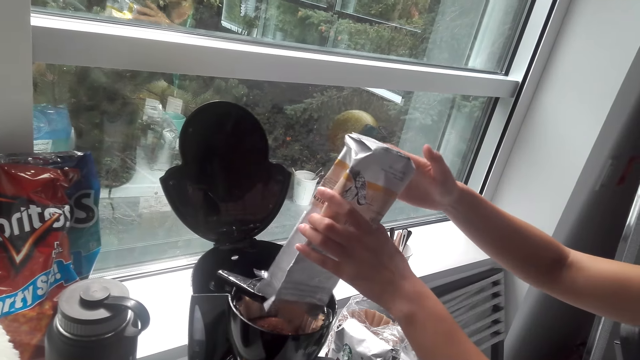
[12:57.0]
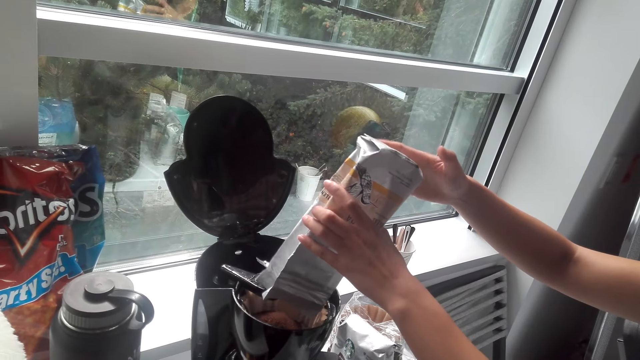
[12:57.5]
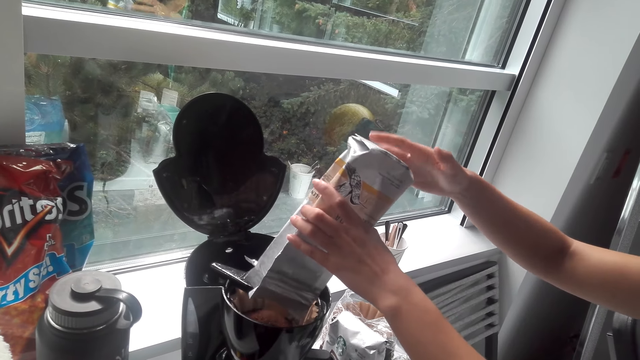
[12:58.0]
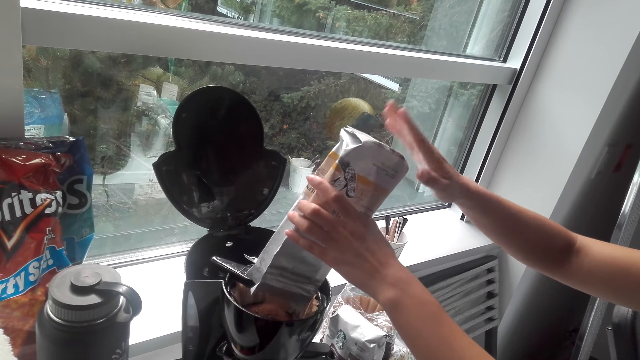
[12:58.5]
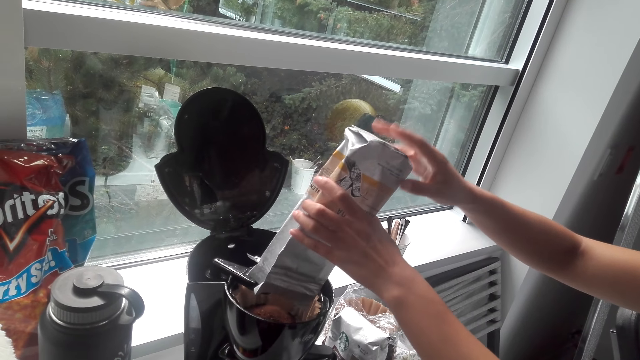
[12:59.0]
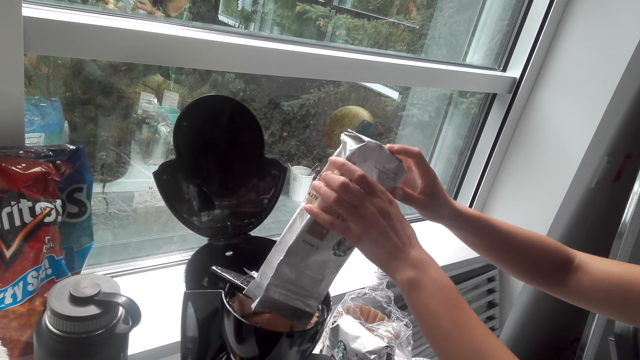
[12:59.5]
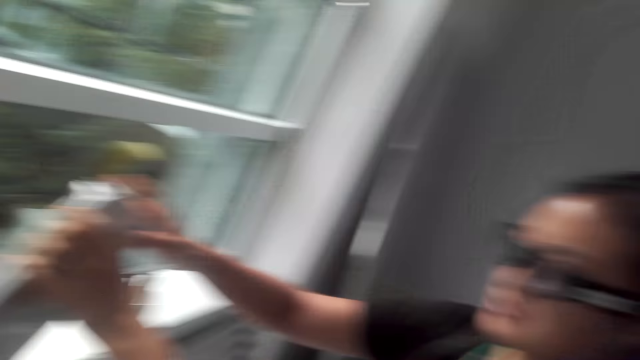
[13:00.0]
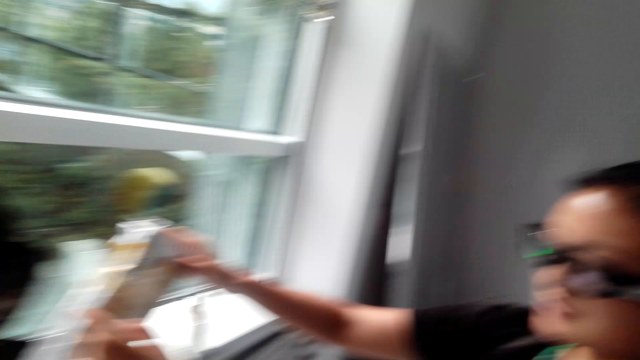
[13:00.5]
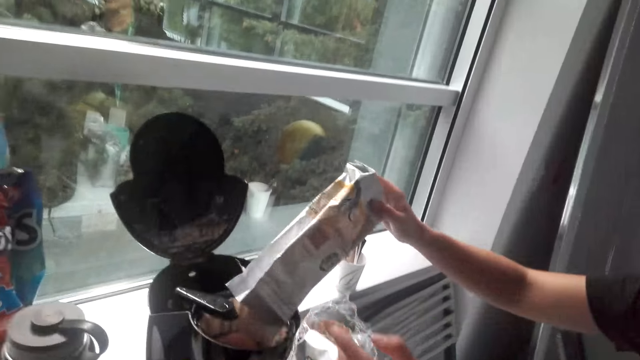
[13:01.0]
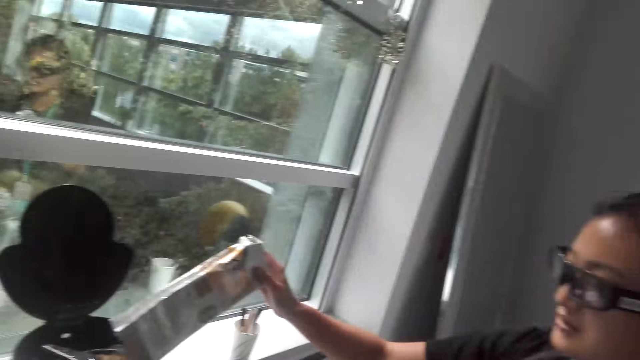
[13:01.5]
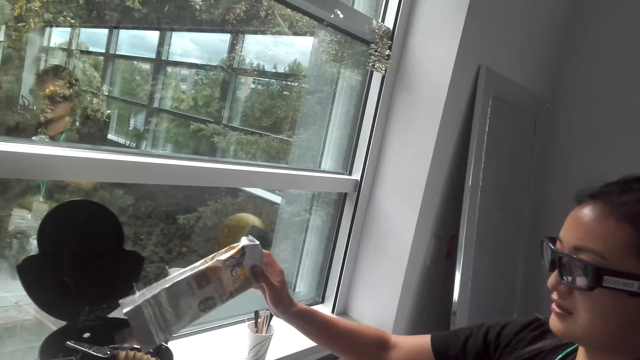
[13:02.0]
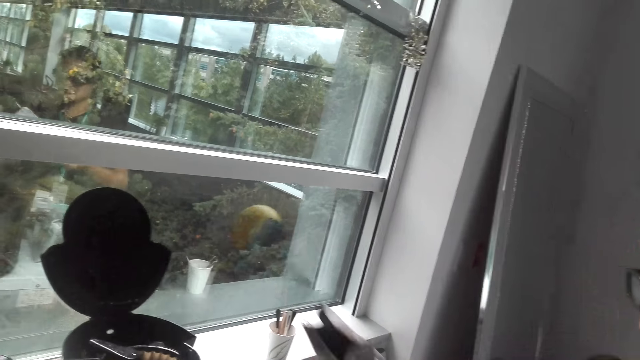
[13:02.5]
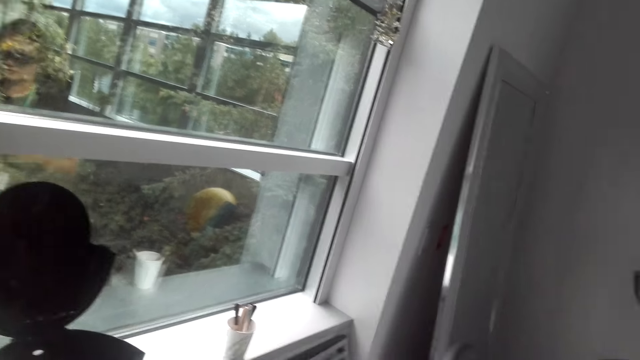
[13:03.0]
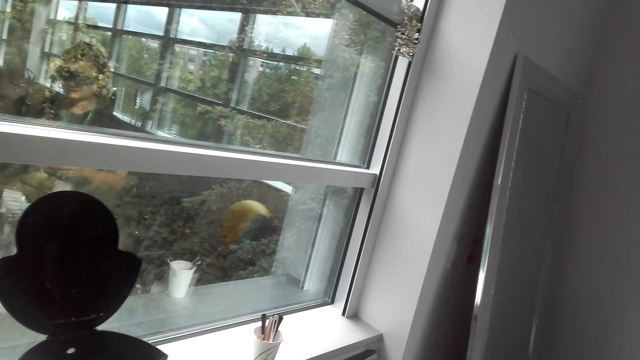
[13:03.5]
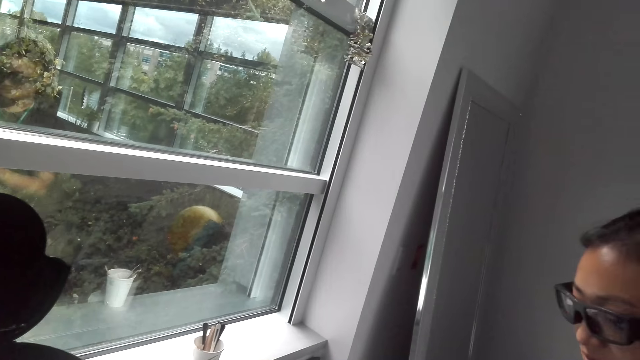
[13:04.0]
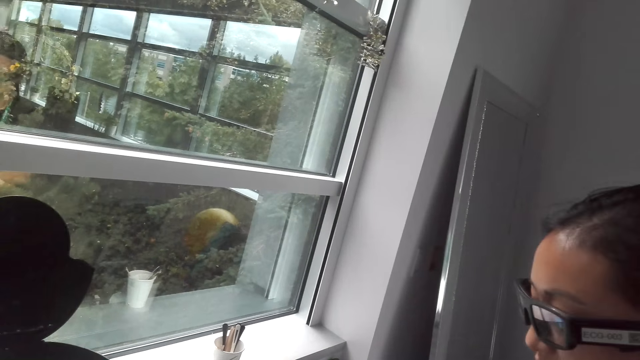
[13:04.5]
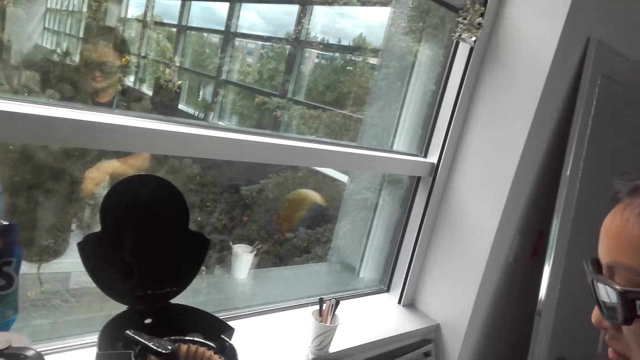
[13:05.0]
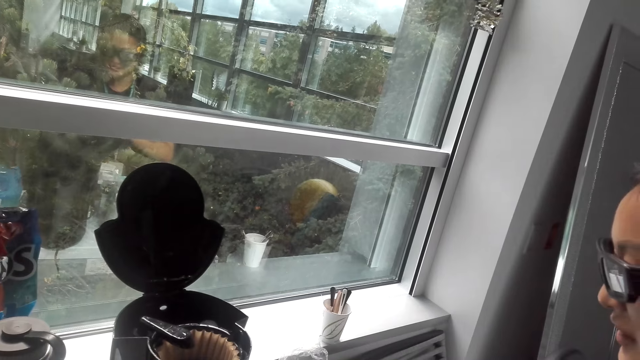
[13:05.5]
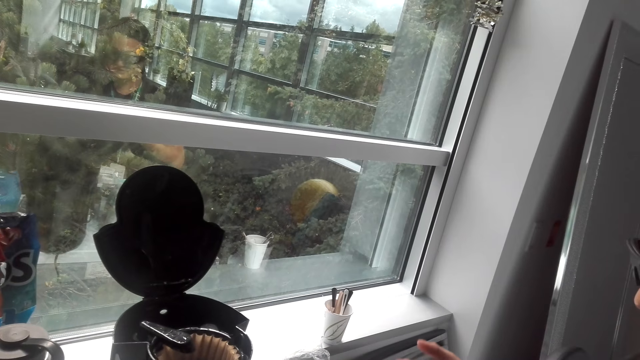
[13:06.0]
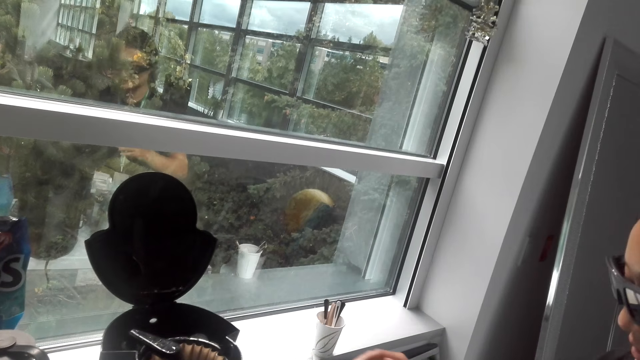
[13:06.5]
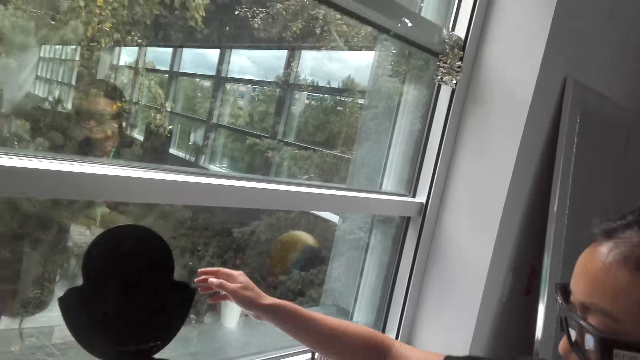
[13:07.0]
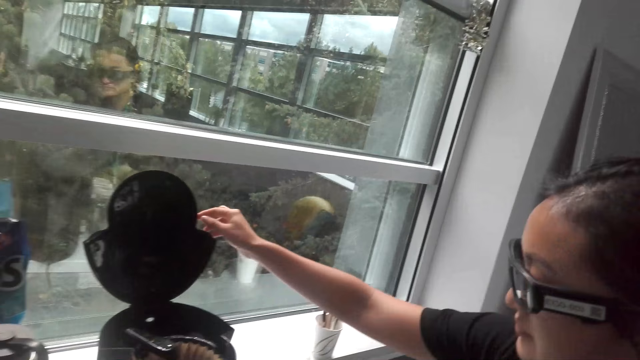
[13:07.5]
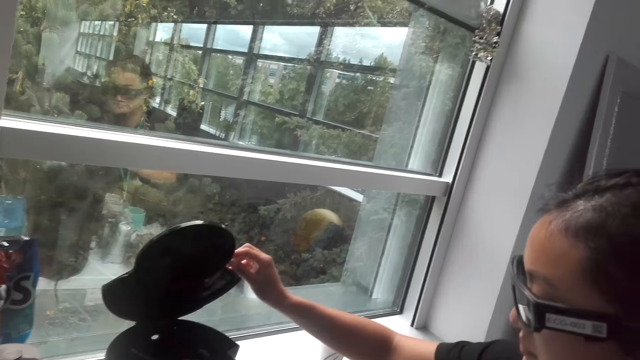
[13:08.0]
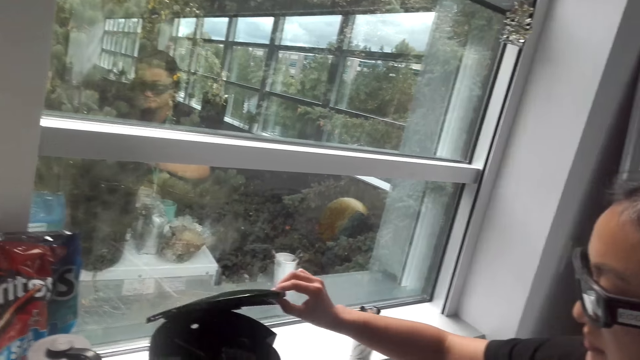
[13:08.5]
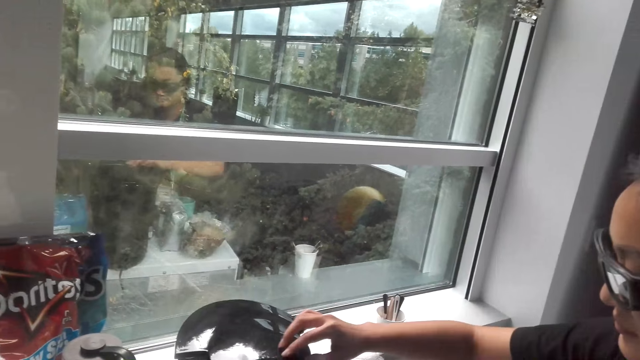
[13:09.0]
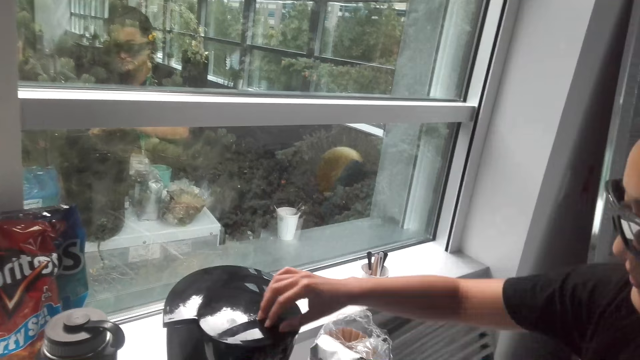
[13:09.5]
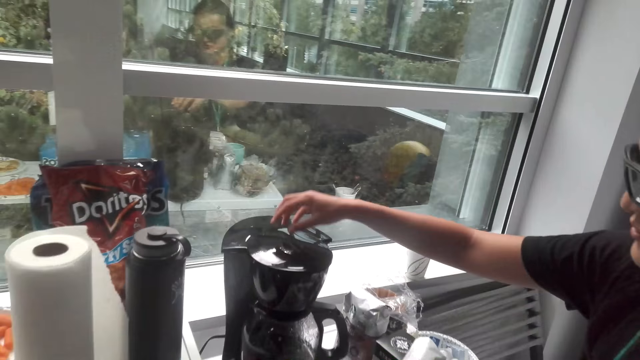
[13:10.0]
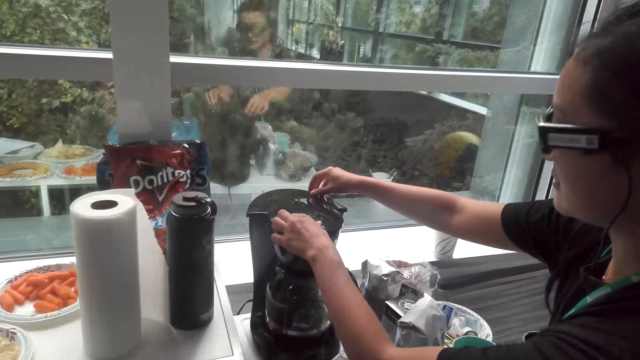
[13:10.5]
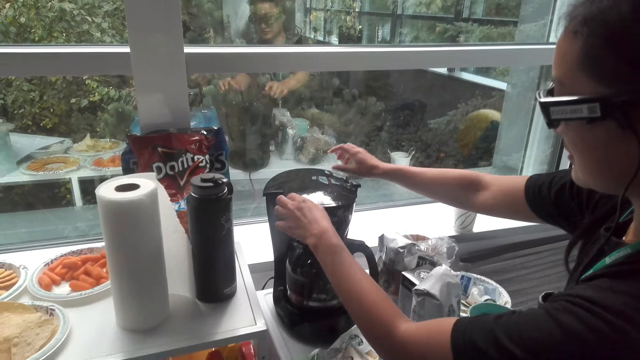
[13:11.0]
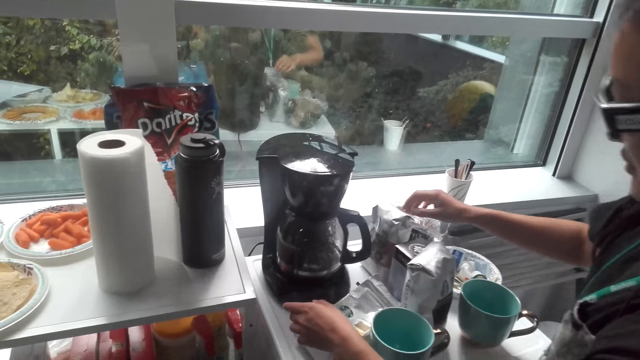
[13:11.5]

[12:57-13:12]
A woman holds a packet of something with both hands. The woman pours something on the cooking pot. The woman moves a sachet with the right hand. The woman does something. The camera wearer interacts with the woman. The woman covers the cooking pot with the right hand.

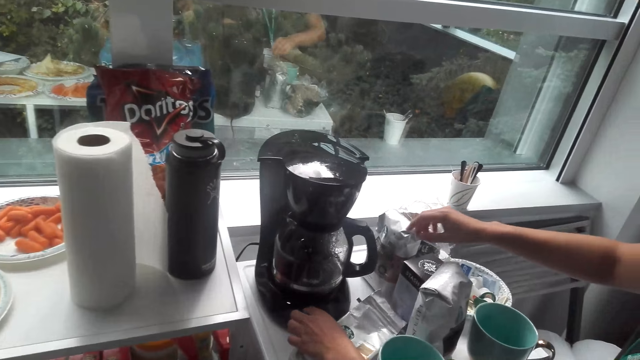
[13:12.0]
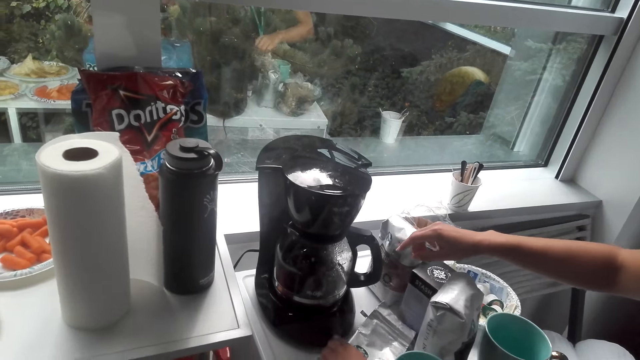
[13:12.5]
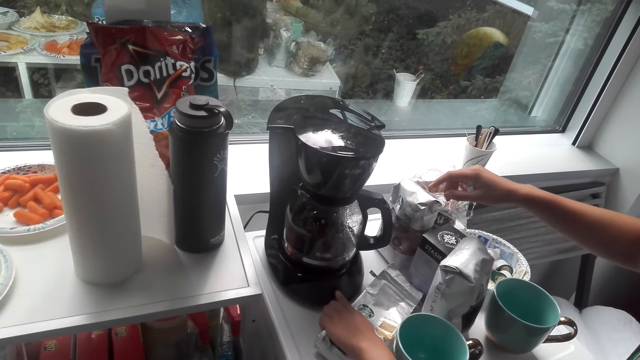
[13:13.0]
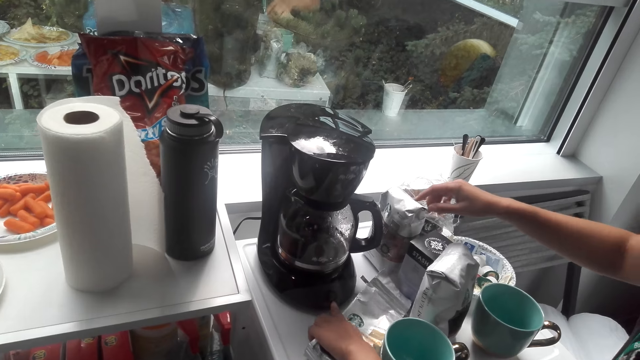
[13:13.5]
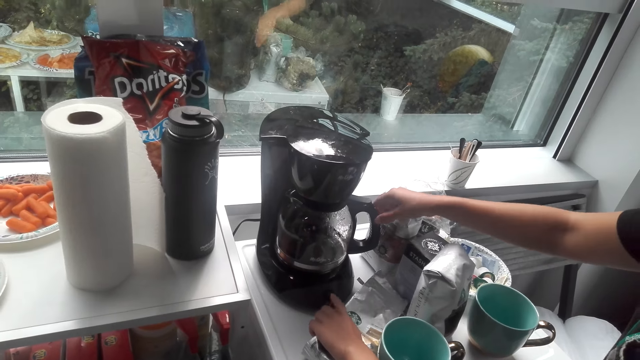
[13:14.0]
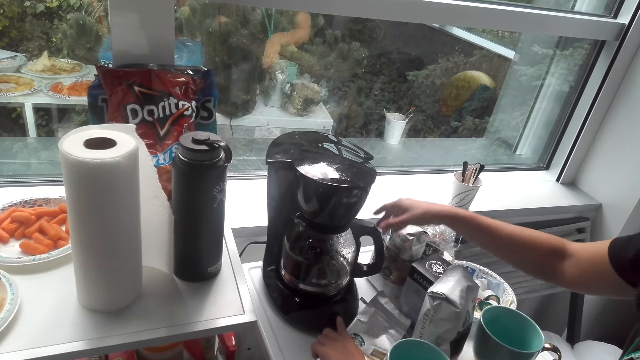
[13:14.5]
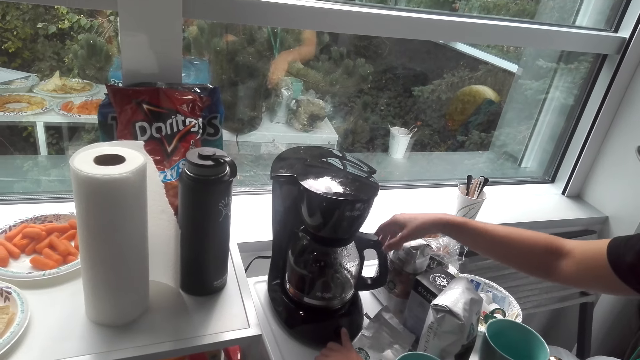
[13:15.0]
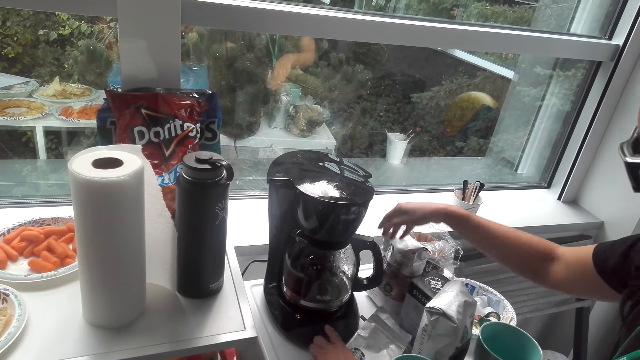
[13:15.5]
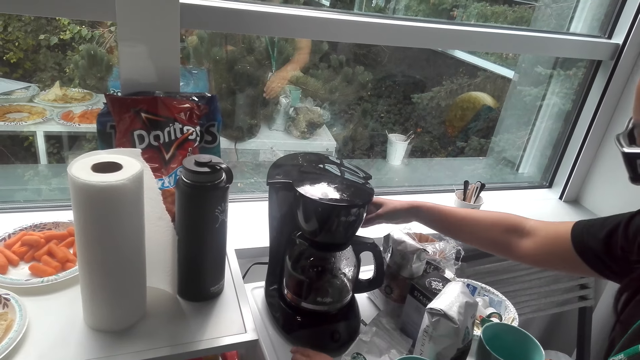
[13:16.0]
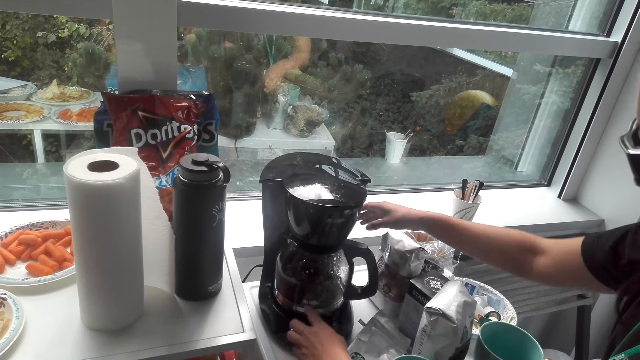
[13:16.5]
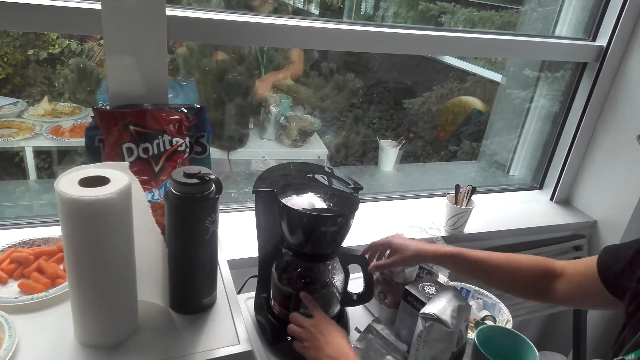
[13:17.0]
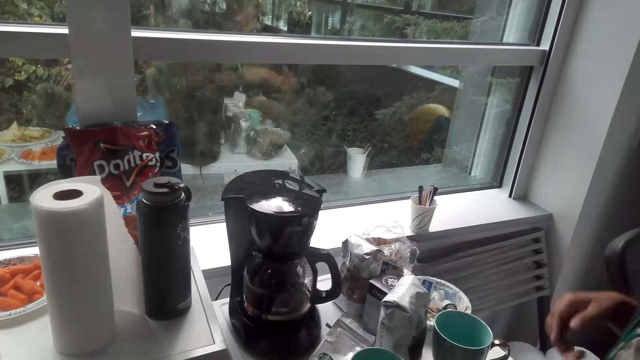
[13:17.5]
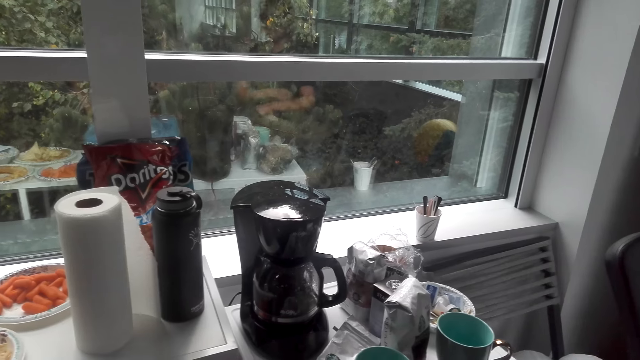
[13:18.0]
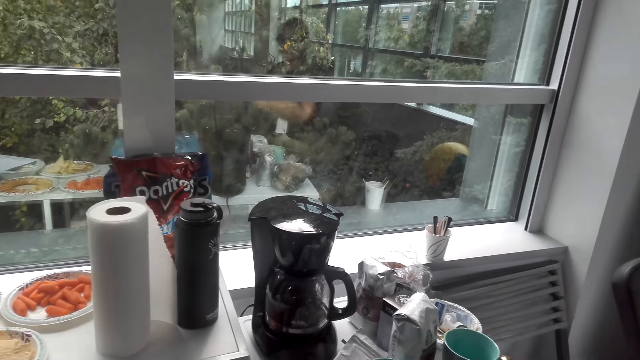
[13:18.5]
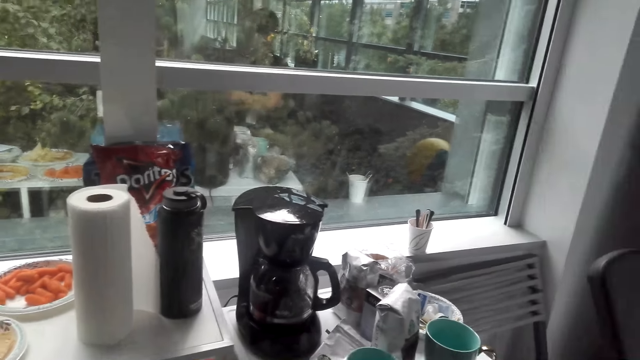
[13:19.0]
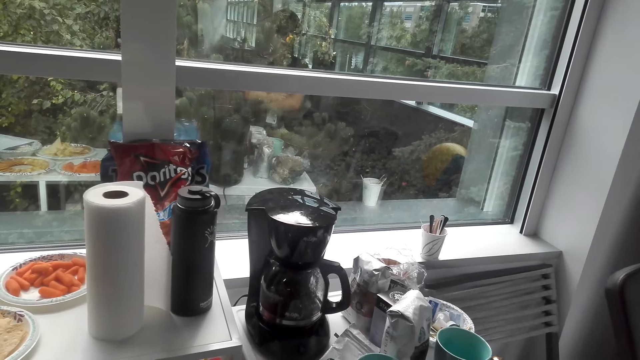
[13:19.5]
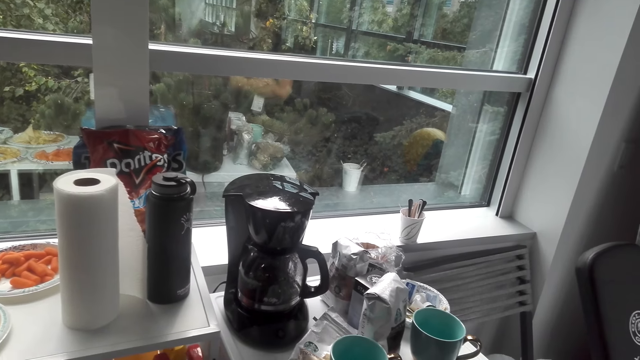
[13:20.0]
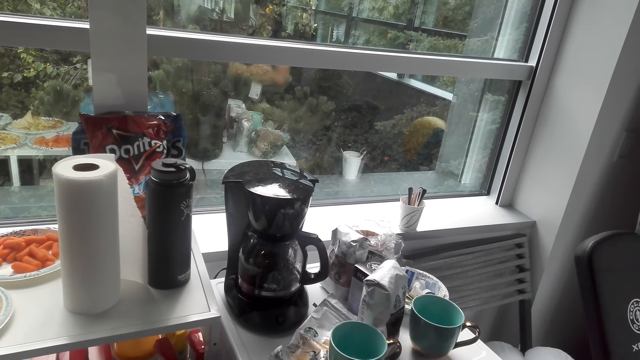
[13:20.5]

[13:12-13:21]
A woman puts something on the cooking pot with the left hand. The woman moves the cooking pot with her right hand. The woman moves both hands. The woman does something.
